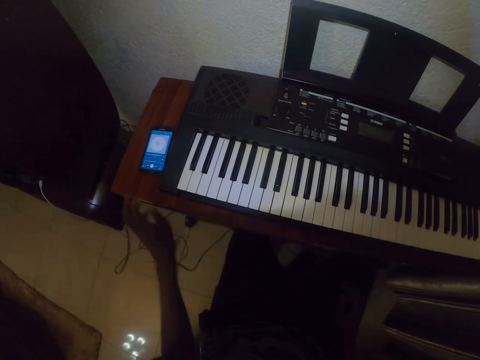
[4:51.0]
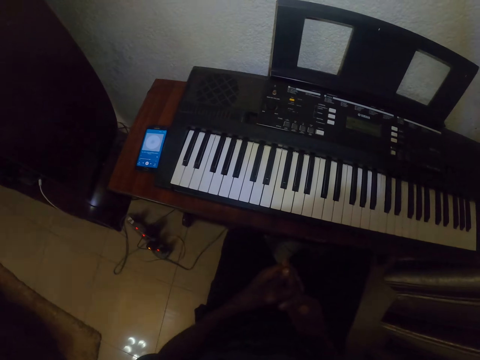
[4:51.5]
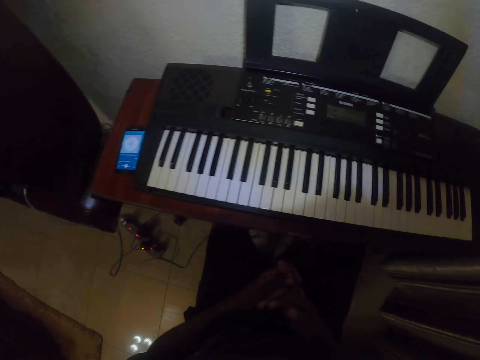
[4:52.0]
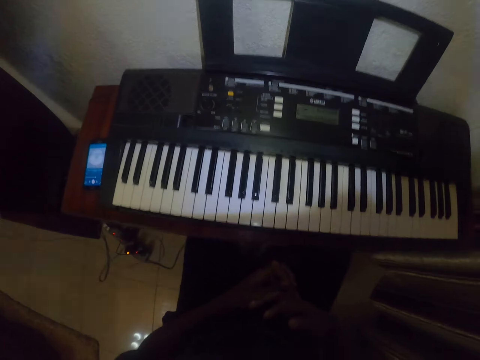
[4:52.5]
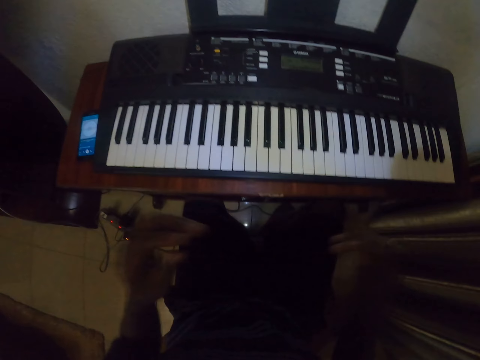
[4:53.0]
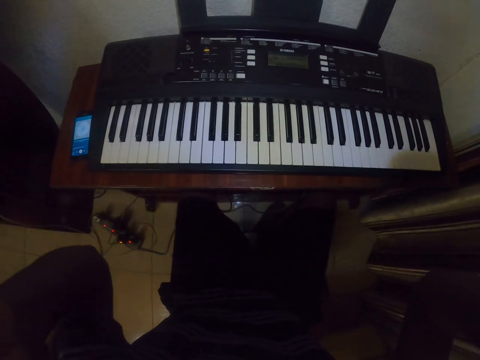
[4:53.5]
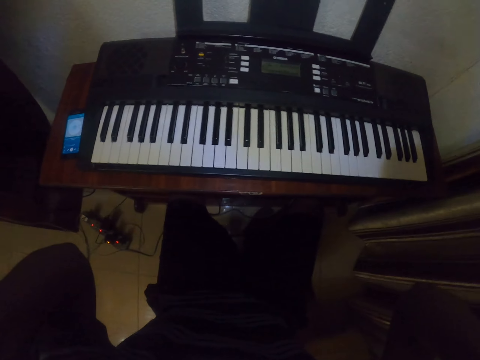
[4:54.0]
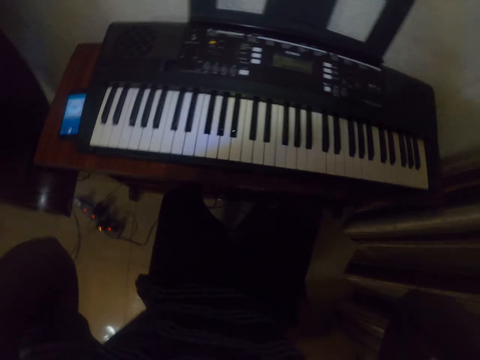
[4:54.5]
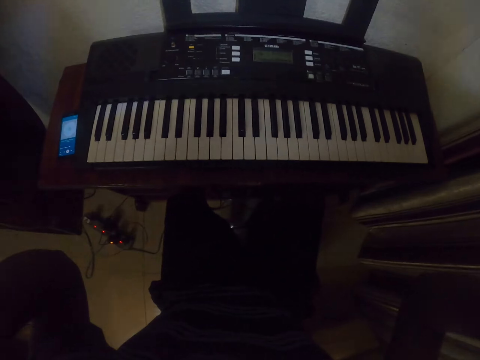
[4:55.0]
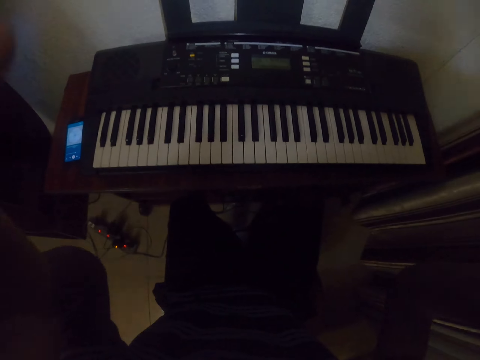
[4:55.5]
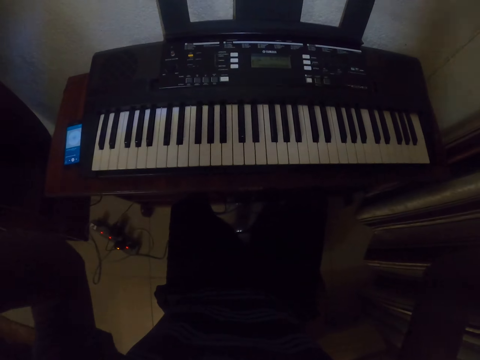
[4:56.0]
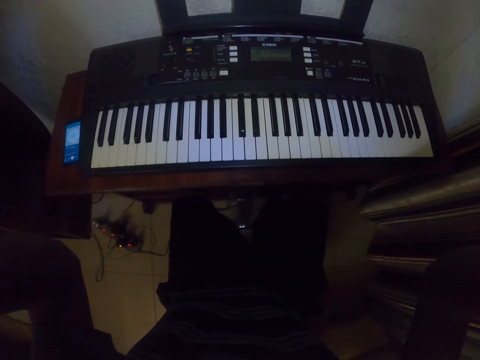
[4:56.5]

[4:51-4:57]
The camera wearer stretches hand fingers. He adjusts the camera on his head.

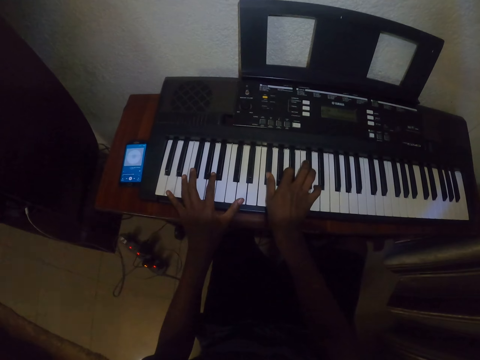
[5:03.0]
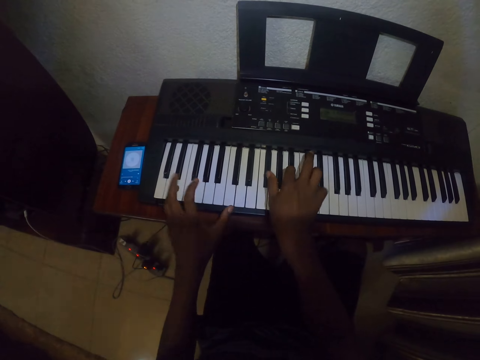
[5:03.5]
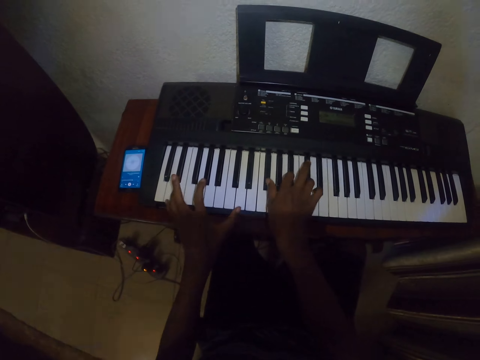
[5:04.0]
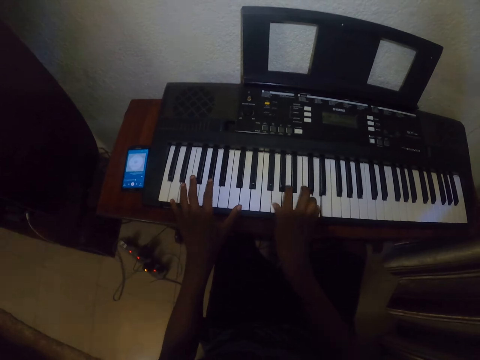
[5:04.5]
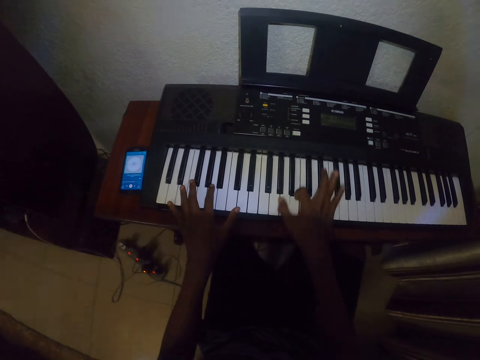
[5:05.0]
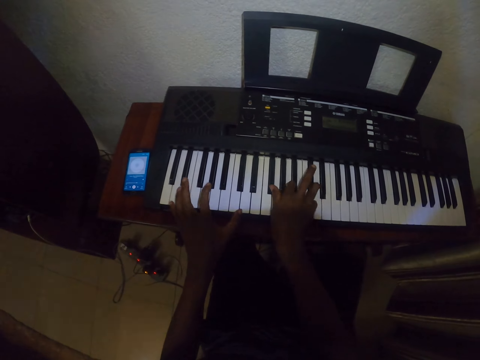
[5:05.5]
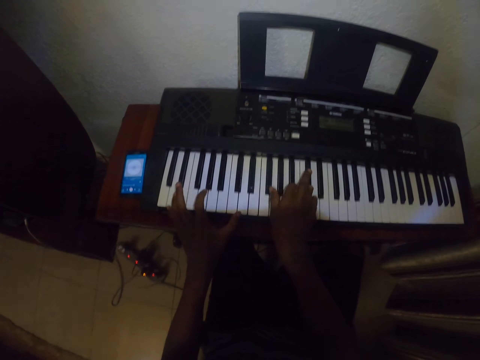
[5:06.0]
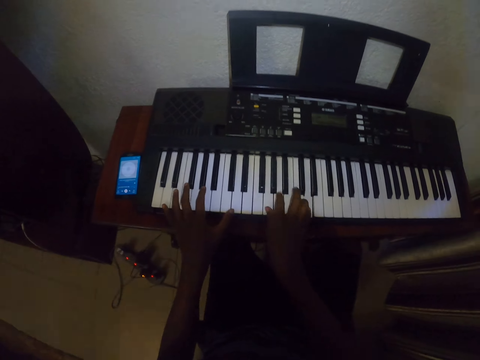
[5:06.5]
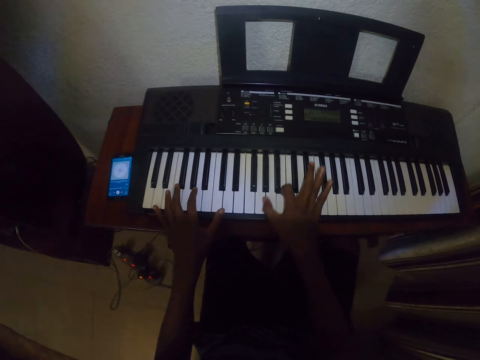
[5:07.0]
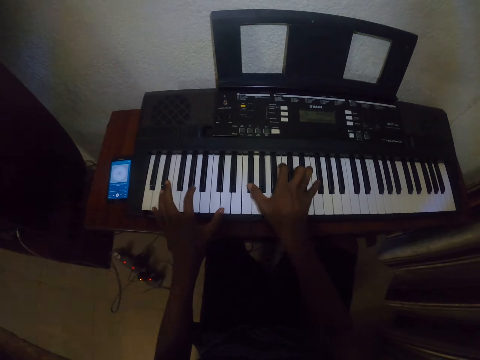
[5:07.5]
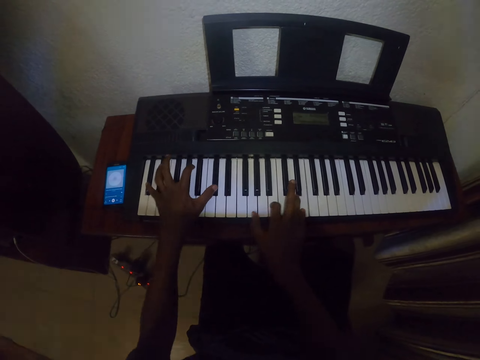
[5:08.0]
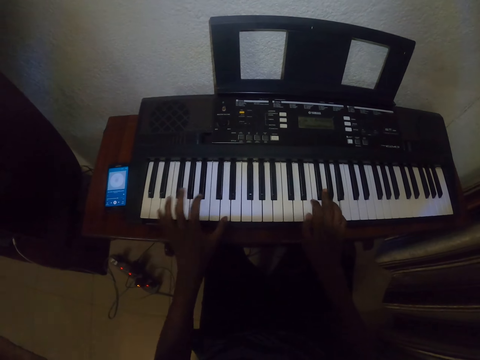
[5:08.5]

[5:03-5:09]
The camera wearer plays the piano with both hands.

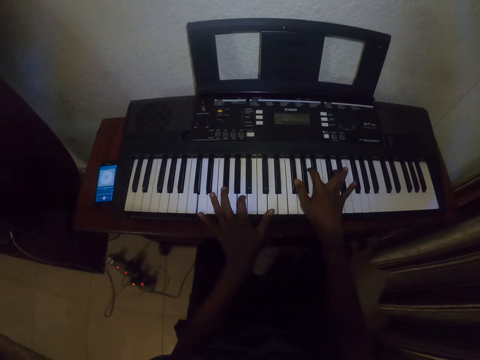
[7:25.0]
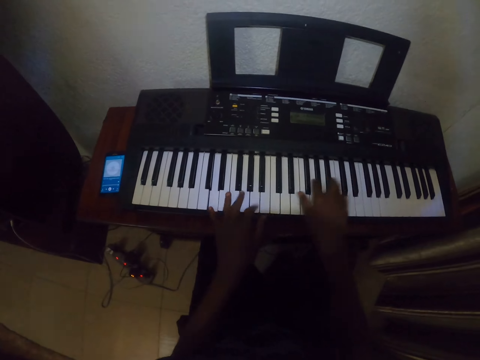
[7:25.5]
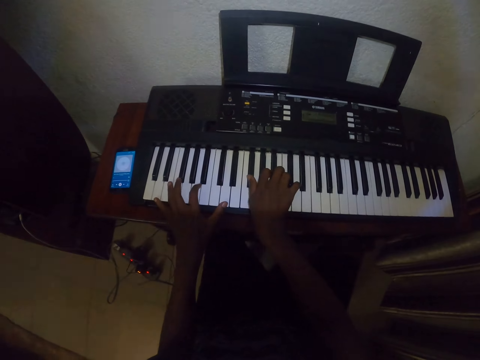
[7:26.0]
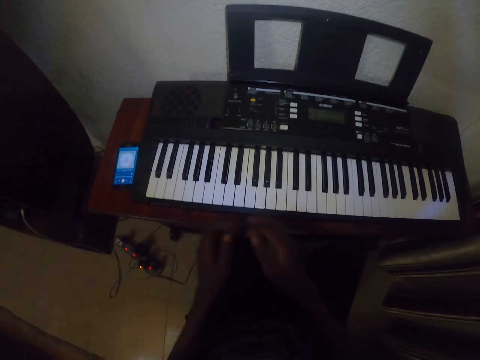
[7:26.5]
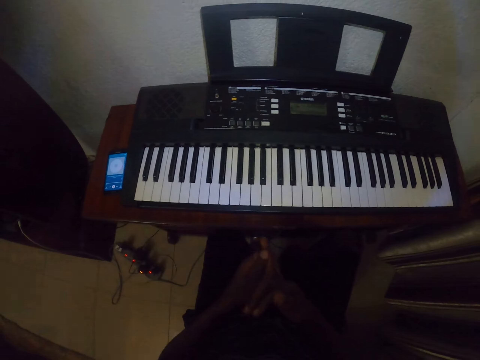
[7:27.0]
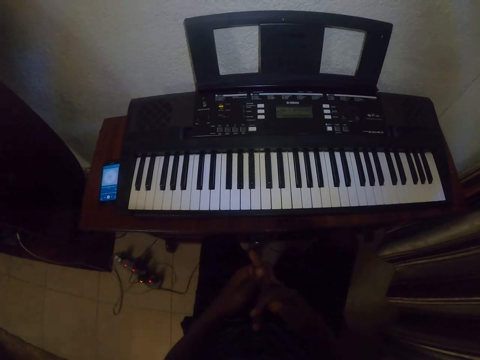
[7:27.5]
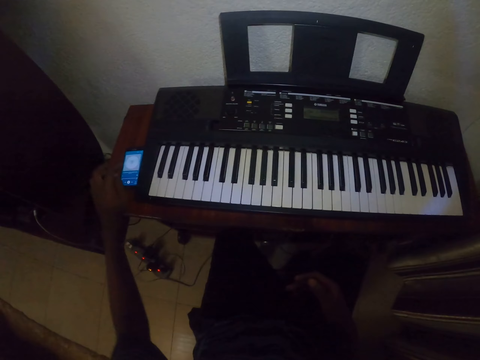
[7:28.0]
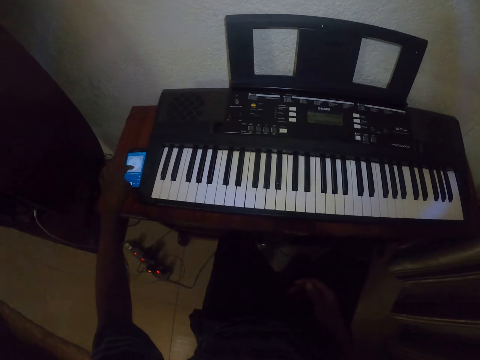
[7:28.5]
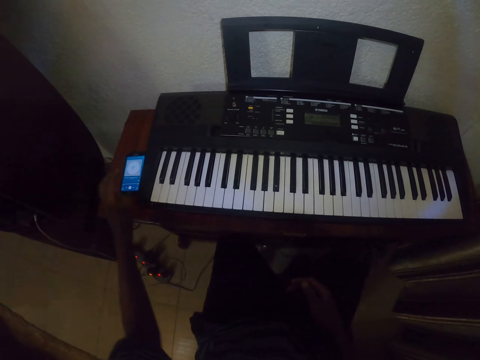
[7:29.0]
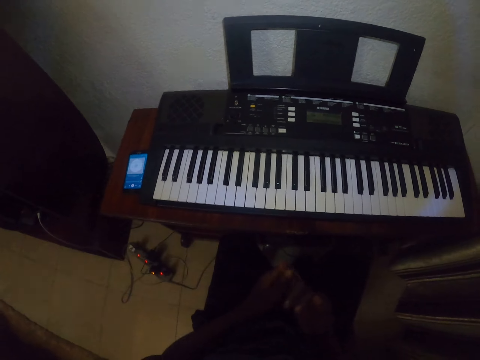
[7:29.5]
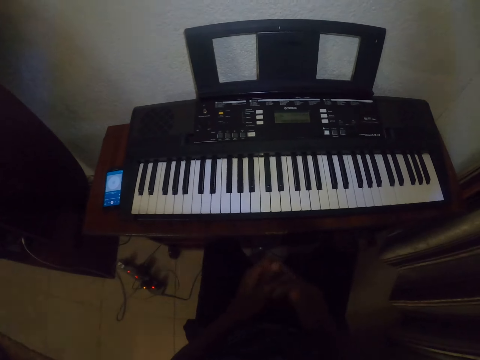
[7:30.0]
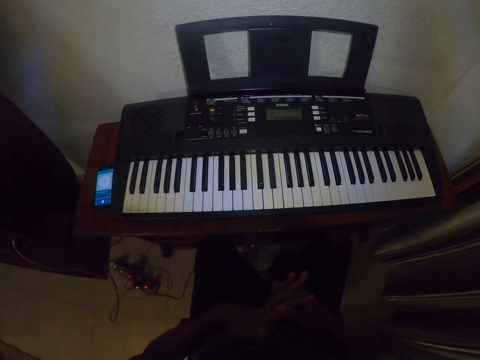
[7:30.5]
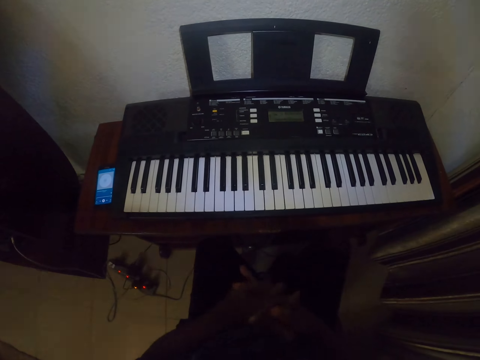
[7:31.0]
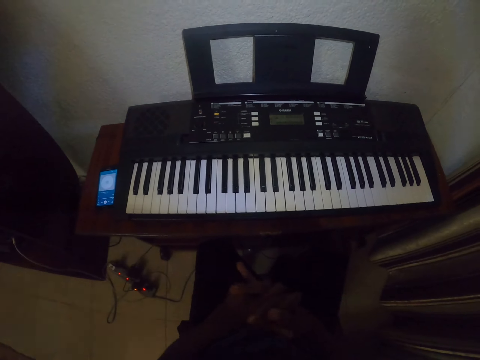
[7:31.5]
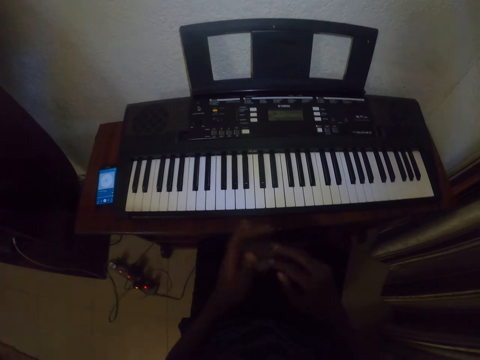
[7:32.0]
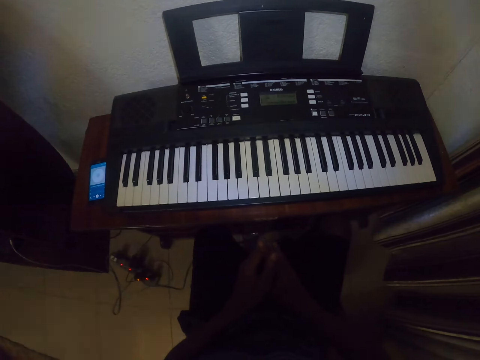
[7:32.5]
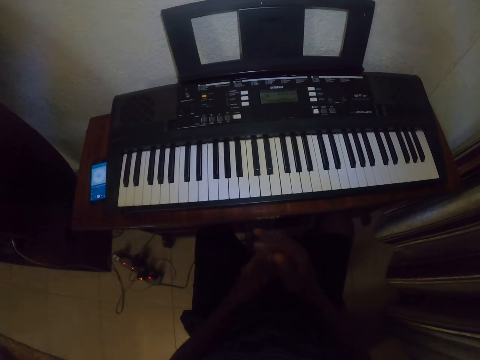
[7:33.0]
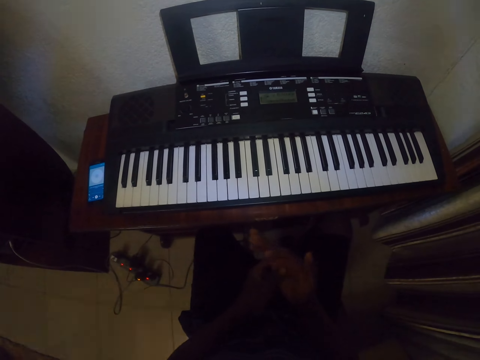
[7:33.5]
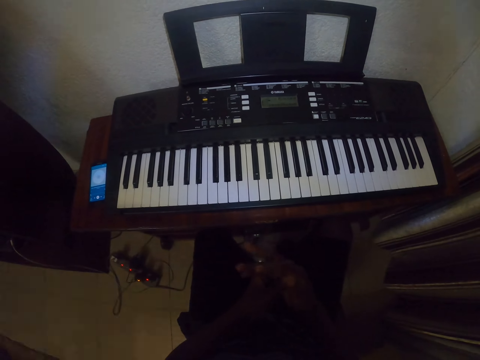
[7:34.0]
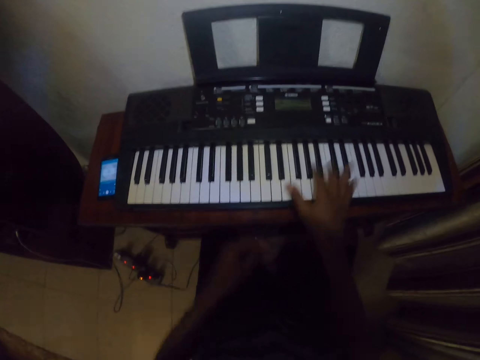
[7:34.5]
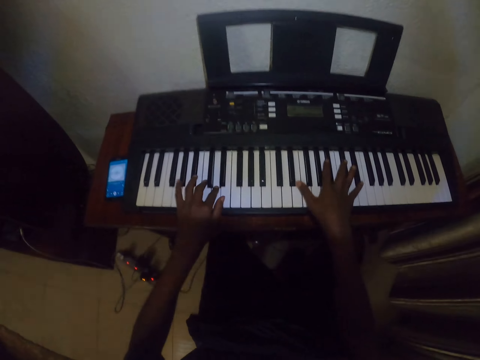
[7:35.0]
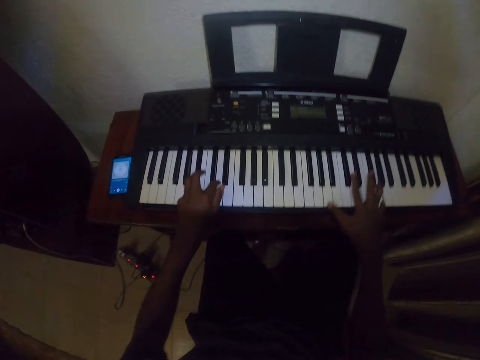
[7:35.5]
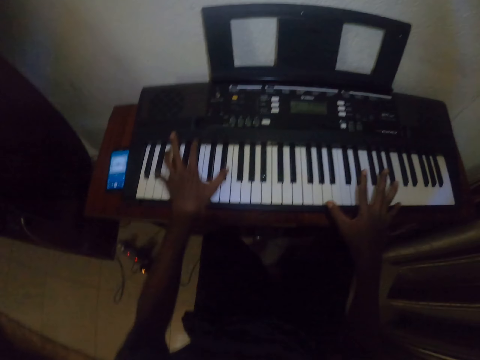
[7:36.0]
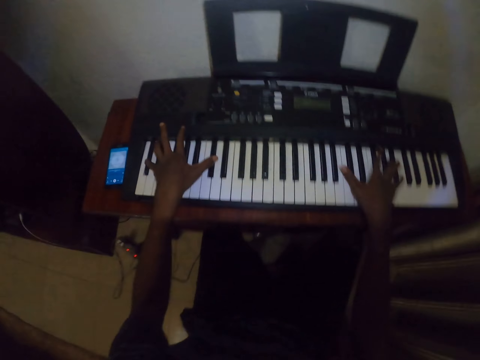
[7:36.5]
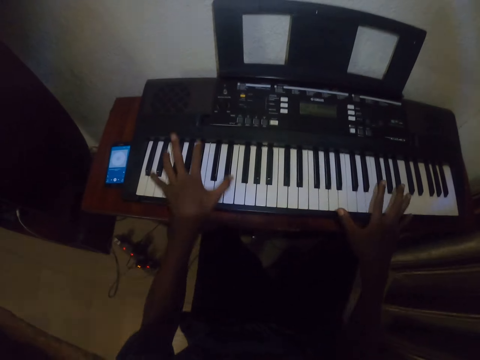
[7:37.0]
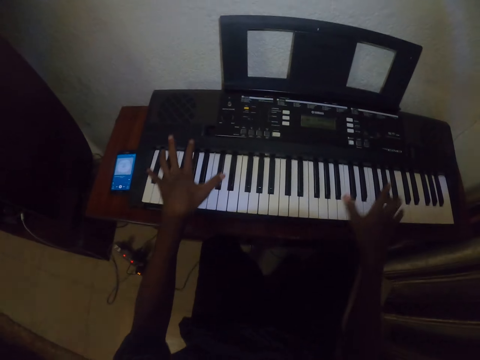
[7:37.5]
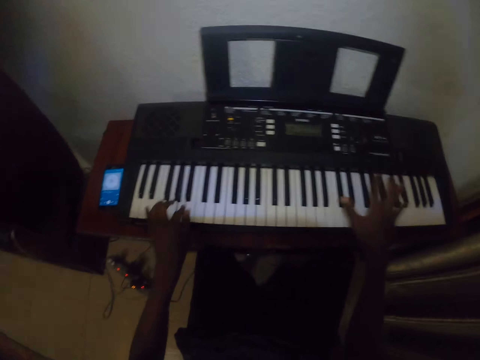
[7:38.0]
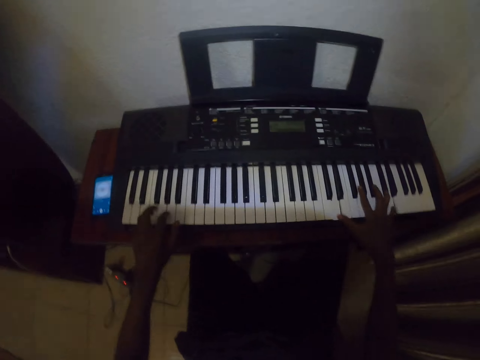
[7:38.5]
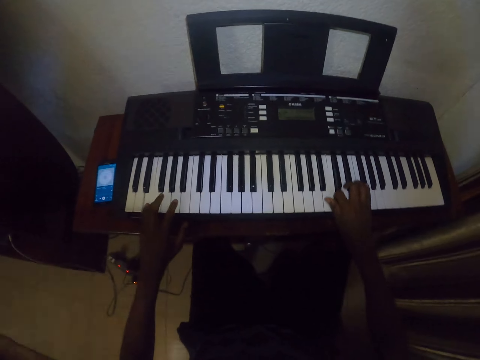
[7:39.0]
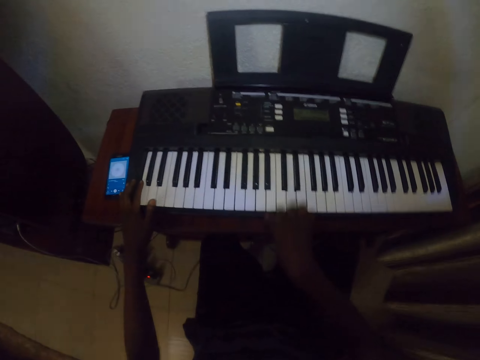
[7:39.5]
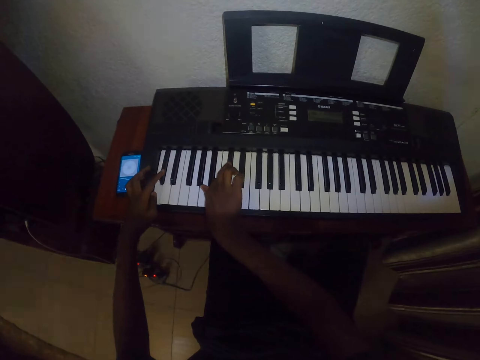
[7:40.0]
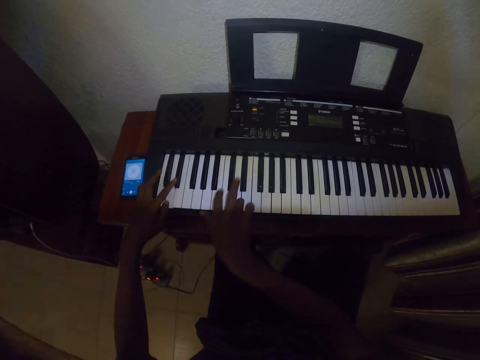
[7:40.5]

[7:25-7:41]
The camera wearer stretches the fingers. They press the phone on the table. They operate the phone on the table. They stretch the fingers. They play the piano.
